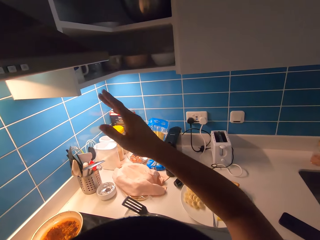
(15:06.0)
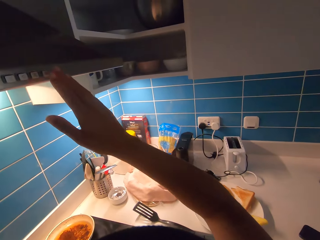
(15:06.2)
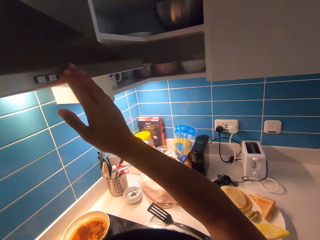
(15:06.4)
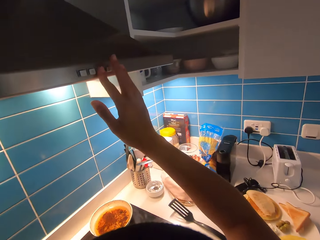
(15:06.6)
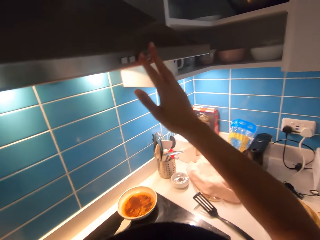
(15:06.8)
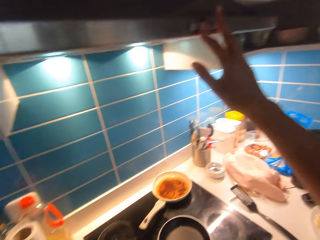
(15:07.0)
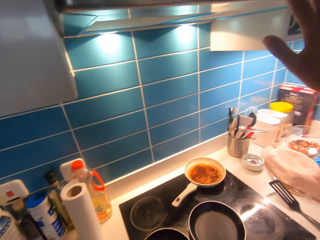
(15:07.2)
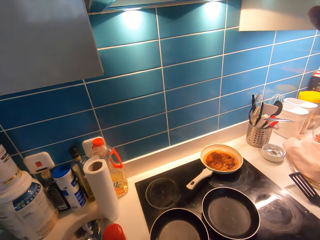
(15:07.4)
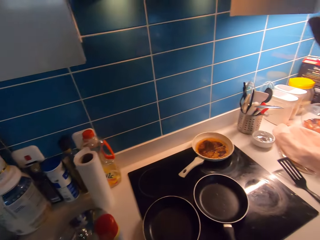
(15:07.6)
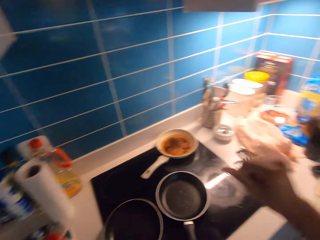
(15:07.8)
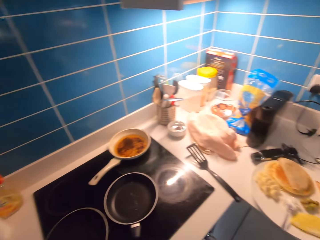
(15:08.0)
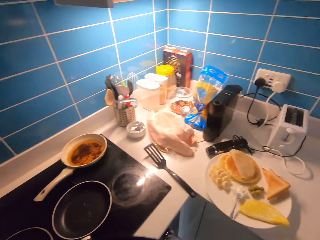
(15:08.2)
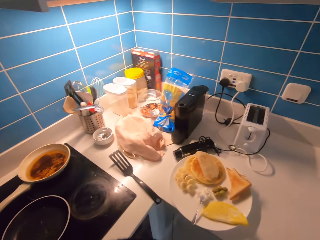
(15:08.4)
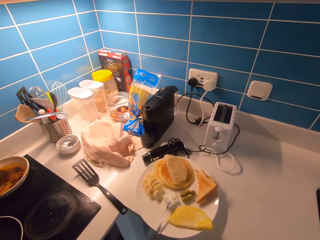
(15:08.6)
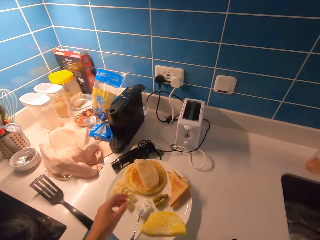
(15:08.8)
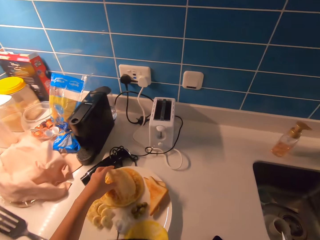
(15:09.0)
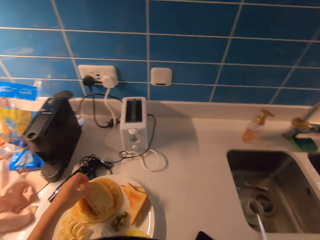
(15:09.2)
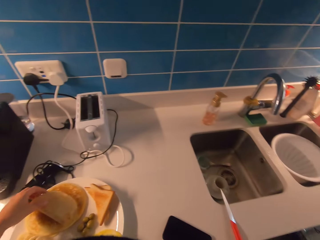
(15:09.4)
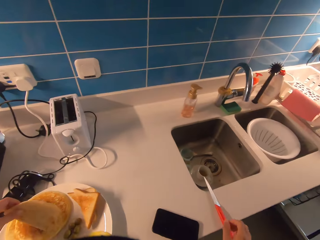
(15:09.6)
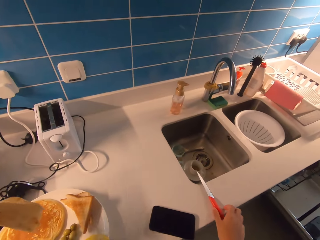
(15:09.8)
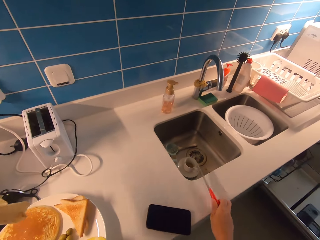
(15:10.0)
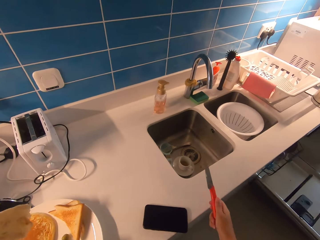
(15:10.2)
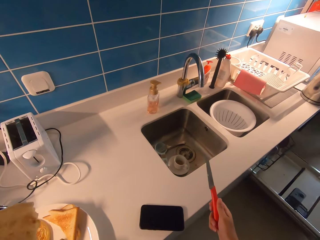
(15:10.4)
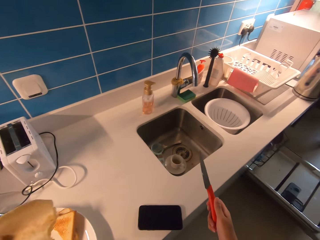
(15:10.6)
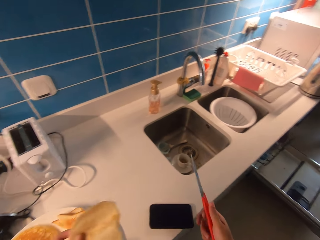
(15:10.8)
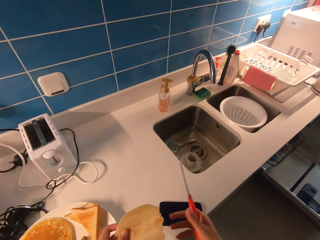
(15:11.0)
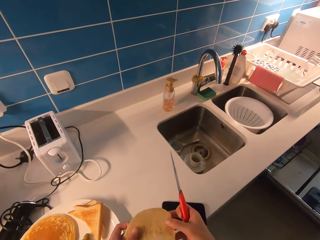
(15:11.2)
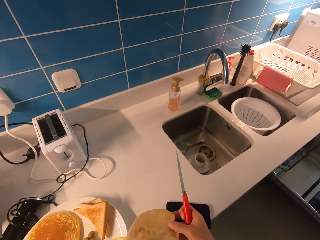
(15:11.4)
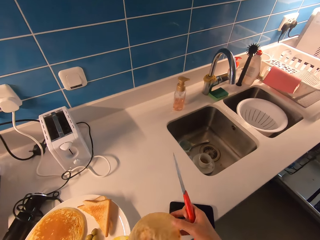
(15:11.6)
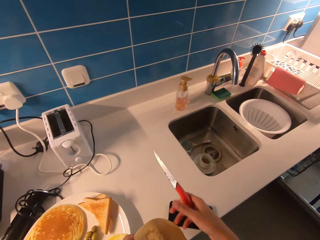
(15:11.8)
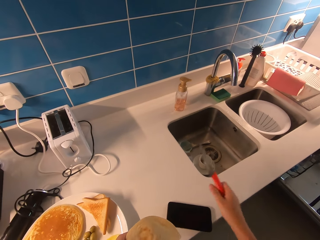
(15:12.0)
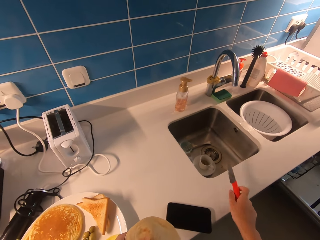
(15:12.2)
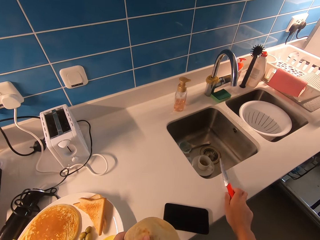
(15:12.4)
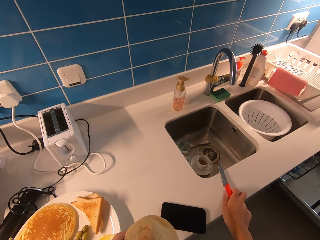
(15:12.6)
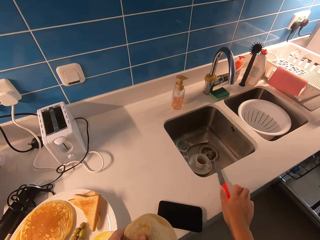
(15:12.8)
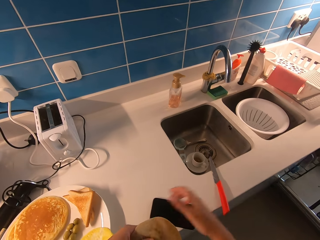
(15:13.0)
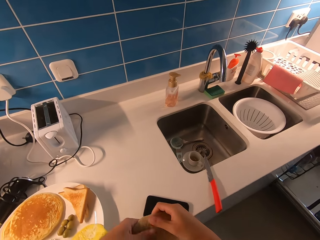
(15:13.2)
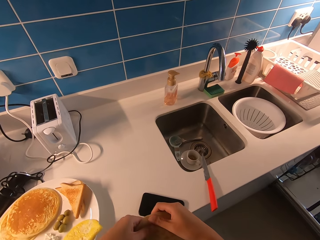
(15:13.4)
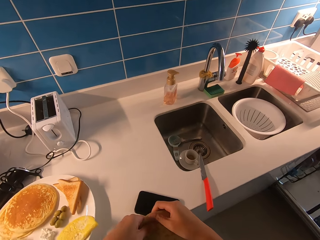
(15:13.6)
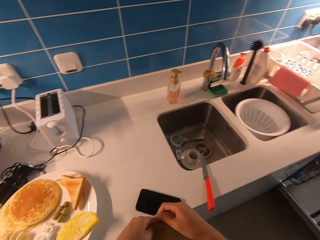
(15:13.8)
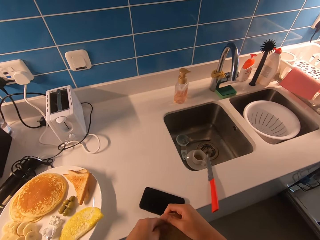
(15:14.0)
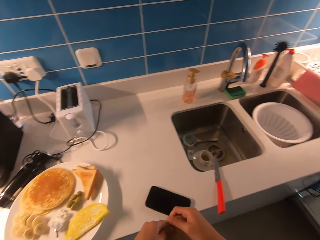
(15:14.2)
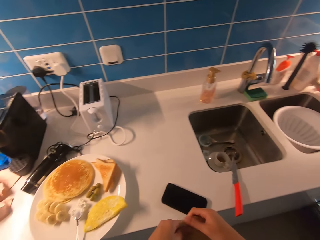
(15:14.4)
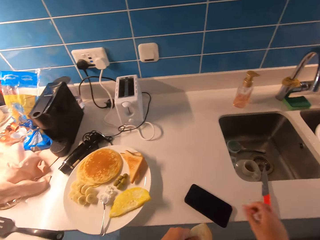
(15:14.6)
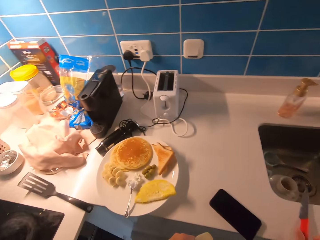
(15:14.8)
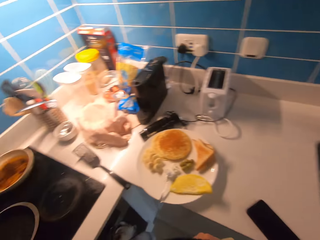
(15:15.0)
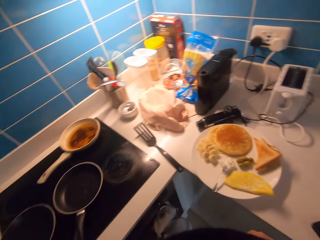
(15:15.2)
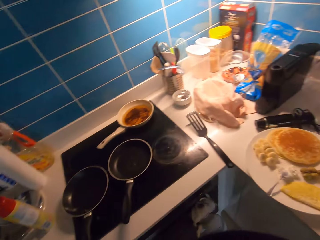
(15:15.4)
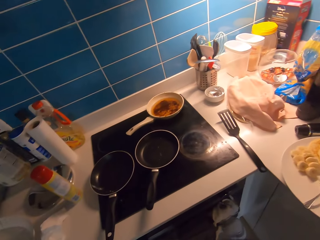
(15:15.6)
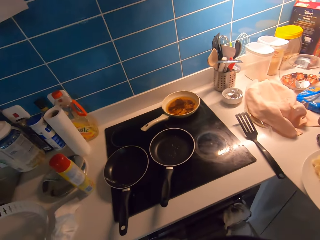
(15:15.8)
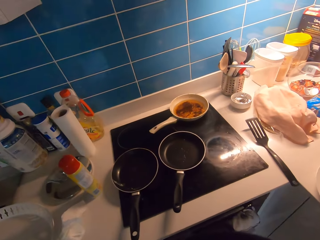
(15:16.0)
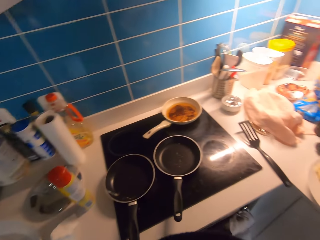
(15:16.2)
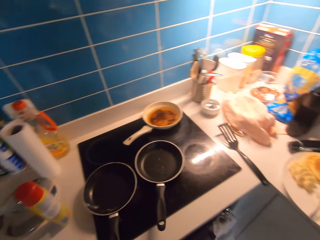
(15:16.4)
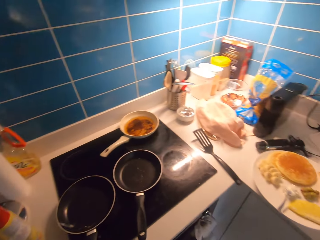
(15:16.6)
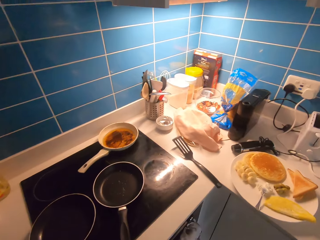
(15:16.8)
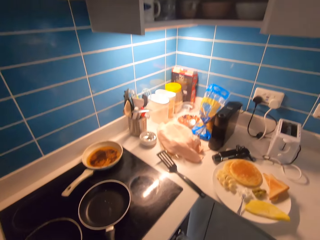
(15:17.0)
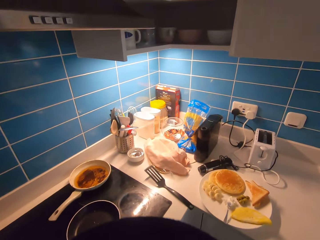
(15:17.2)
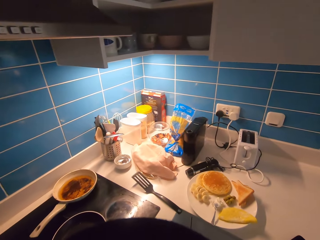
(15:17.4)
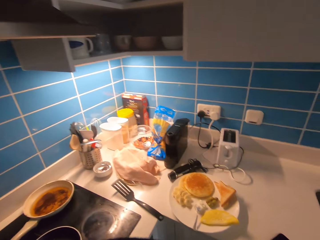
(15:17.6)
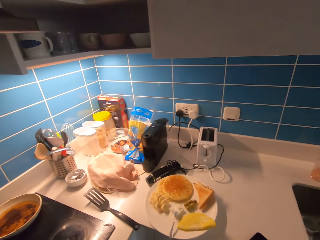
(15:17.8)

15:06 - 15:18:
The camera wearer touches a kitchen cabinet. They turn off the hood ventilator. They pick the pancake from the plate. They pick the knife from the counter. They drop the knife on the kitchen countertop. They walk around.

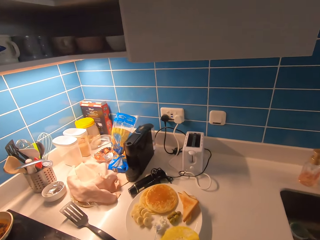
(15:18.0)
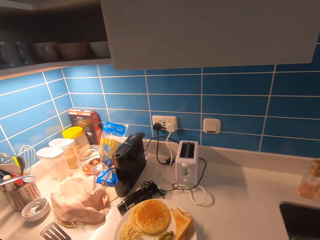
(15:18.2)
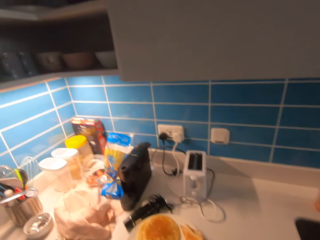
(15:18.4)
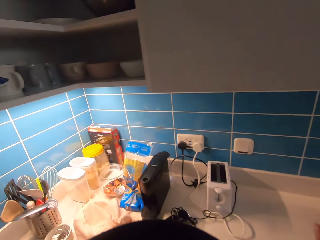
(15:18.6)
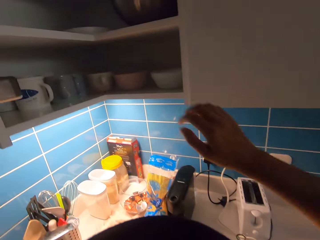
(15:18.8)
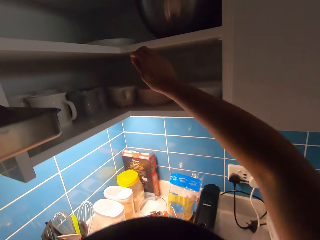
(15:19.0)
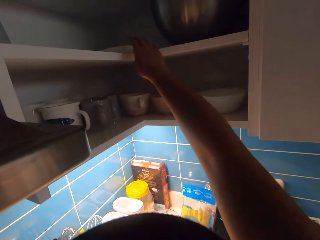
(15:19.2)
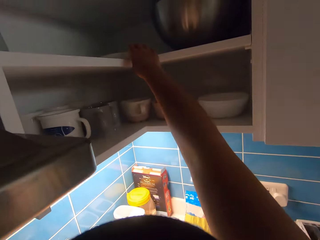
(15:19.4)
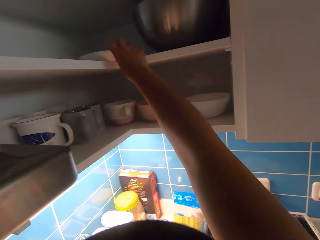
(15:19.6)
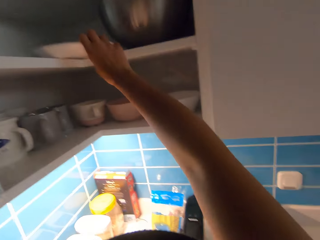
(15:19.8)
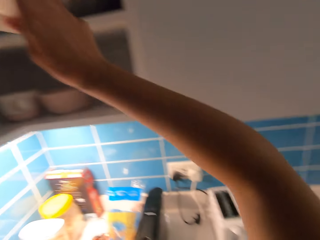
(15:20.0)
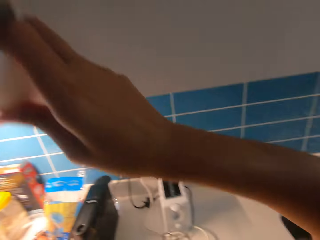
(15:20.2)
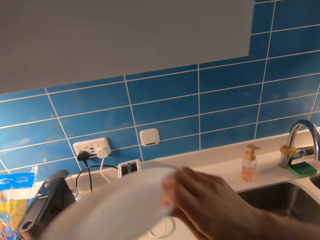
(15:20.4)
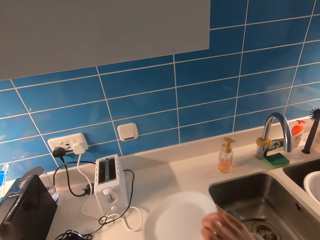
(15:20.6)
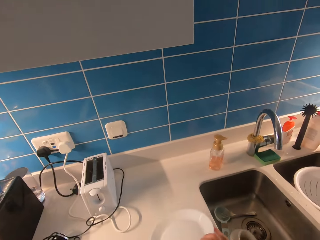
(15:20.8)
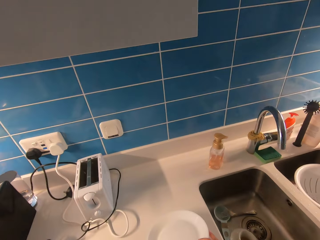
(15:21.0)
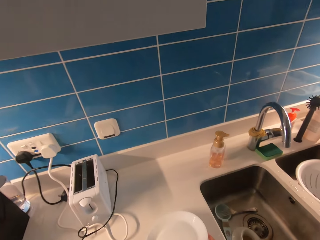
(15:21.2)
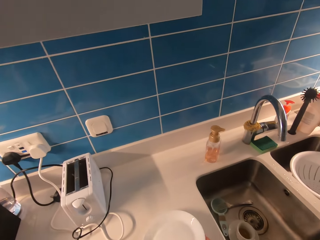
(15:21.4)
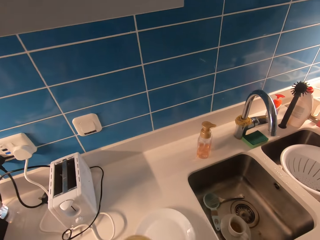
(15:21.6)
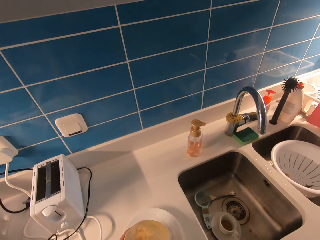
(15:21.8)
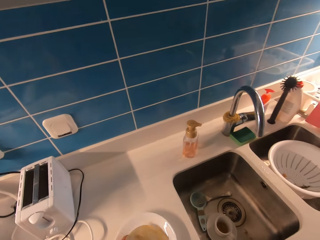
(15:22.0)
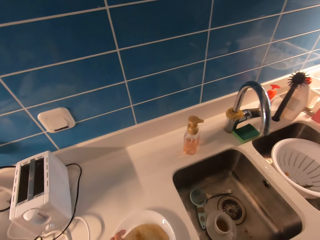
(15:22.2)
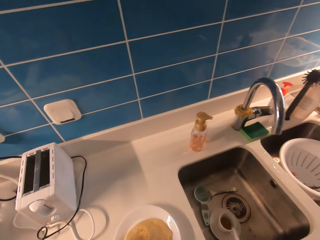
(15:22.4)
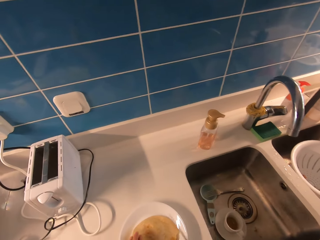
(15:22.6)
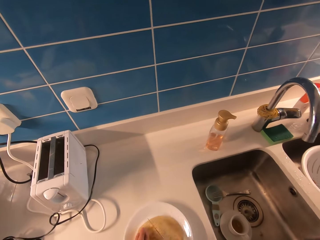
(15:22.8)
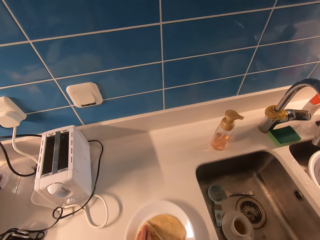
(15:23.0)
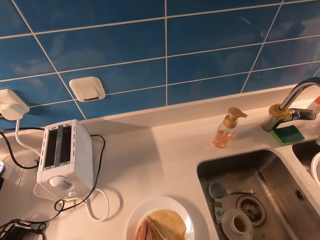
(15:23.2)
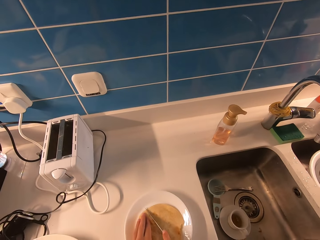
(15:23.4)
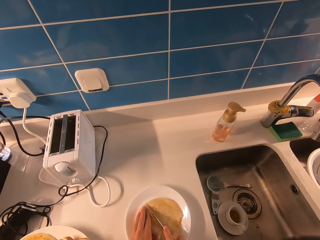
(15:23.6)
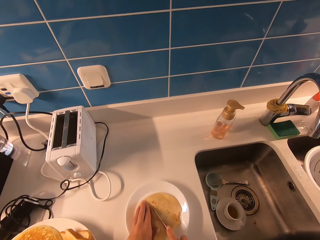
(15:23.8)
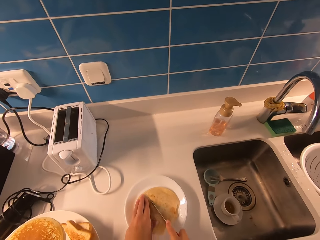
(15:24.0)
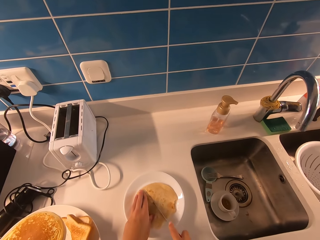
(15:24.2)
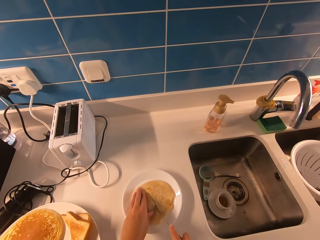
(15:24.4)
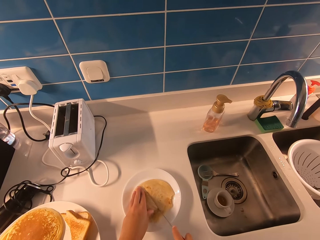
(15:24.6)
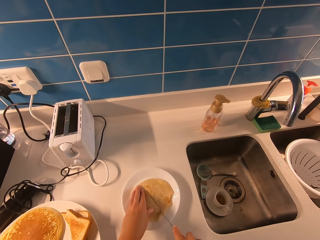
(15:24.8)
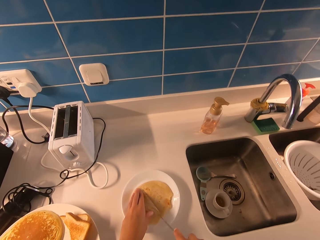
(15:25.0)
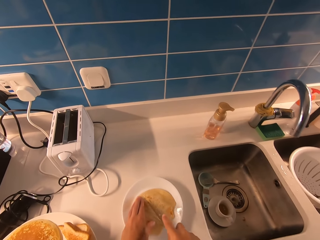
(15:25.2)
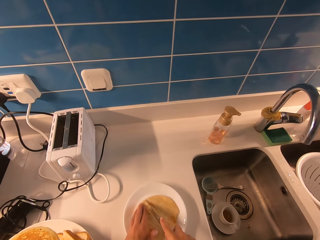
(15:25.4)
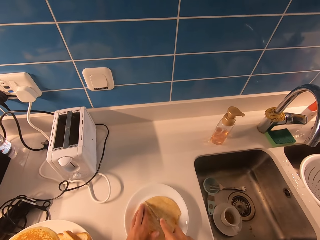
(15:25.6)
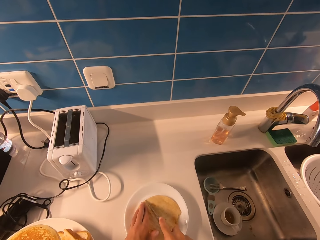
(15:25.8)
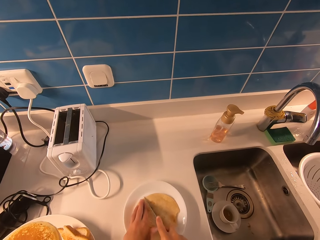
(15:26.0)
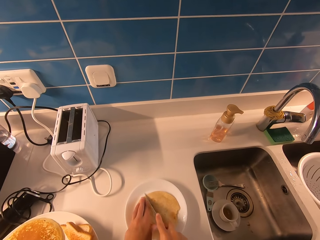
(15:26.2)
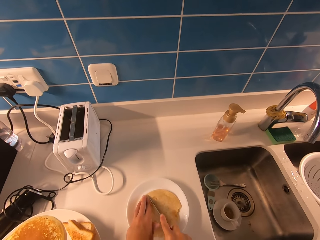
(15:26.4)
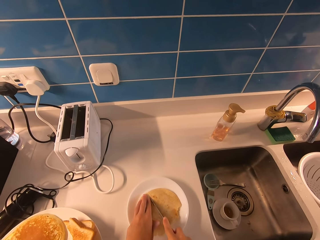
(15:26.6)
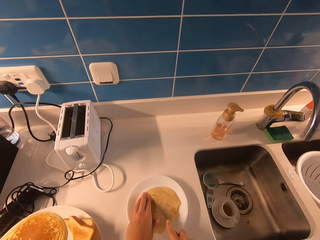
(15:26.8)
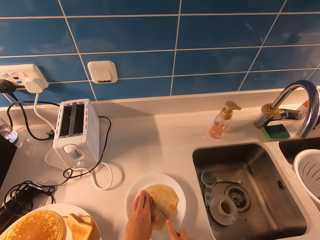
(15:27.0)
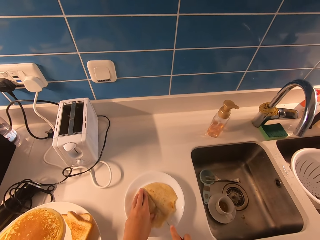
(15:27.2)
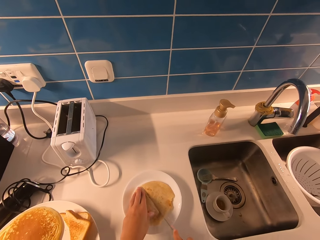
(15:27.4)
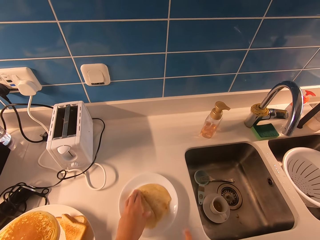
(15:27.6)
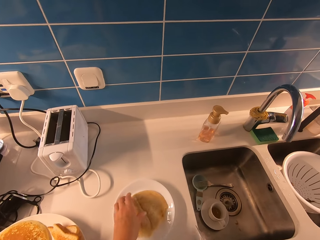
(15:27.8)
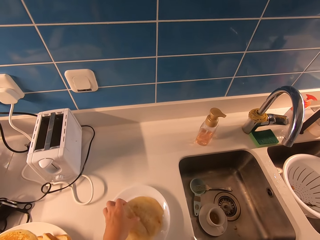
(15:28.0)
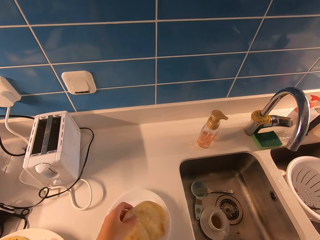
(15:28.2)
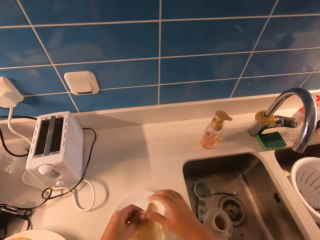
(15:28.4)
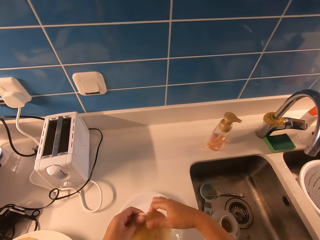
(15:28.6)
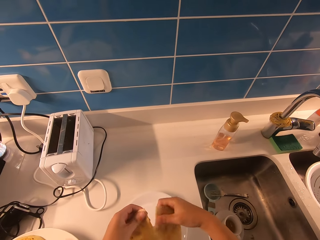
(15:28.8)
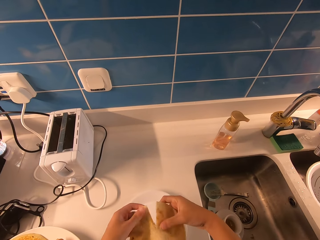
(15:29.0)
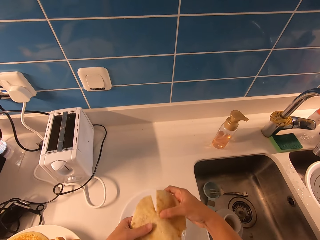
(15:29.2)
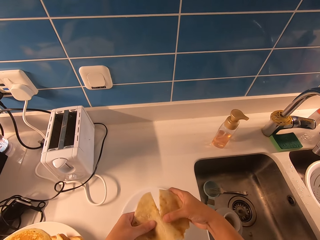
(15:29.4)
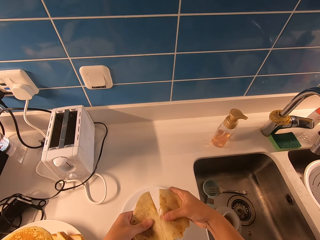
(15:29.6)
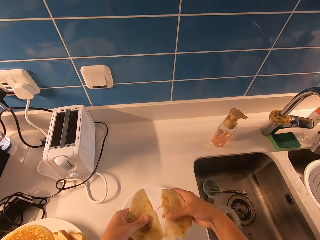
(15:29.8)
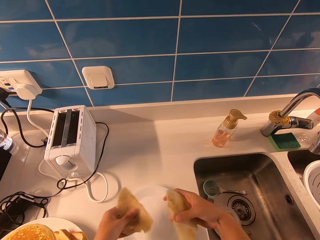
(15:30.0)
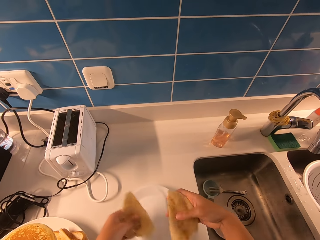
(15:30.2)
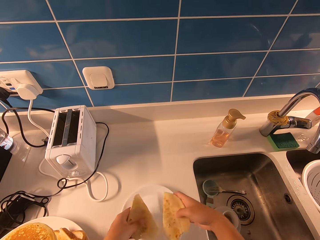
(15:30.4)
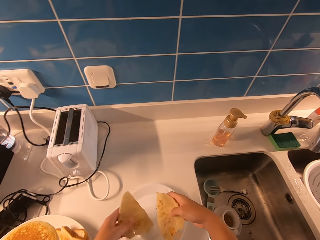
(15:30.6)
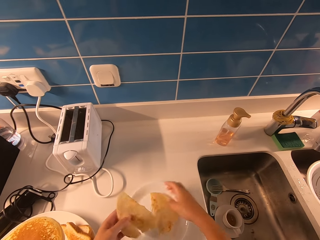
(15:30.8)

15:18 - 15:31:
The camera wearer picks a plate from the cabinet. They put the plate on the counter. They put the pancake or pita on the plate. They pick a knife from the counter. They hold the pita on the plate. They cut the pita using the knife. They put the knife on the counter. They pick up the pita. They tear the pita in two. They drop a piece of the pita in the plate.
